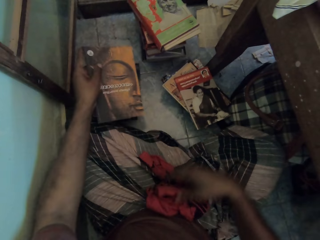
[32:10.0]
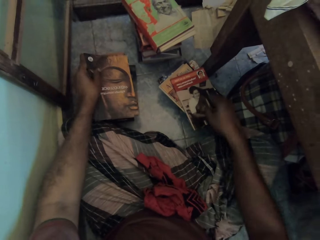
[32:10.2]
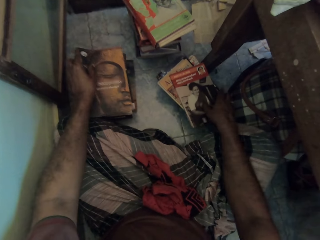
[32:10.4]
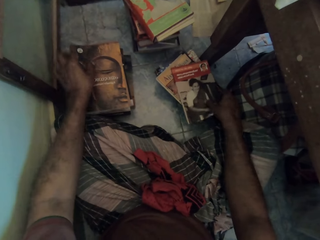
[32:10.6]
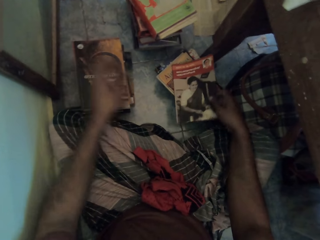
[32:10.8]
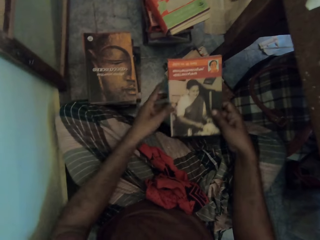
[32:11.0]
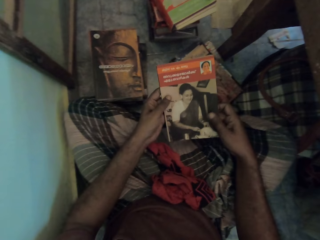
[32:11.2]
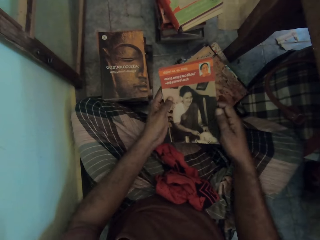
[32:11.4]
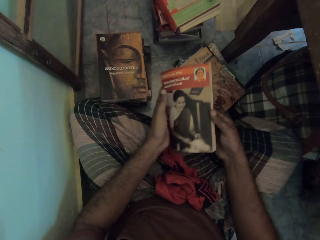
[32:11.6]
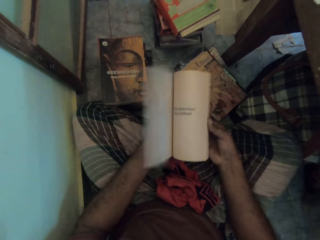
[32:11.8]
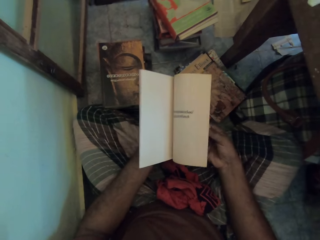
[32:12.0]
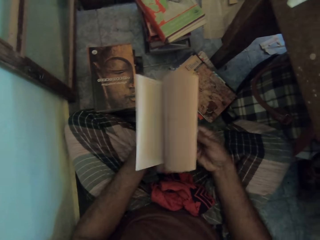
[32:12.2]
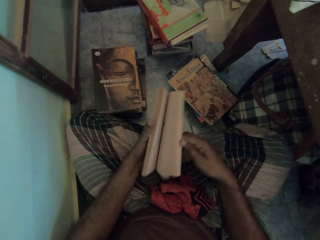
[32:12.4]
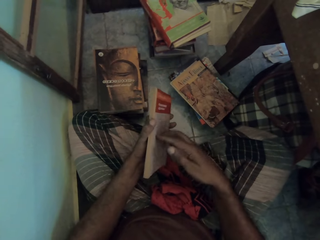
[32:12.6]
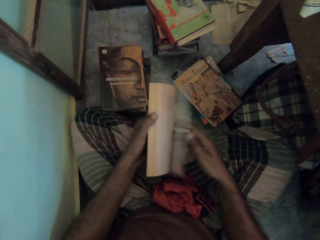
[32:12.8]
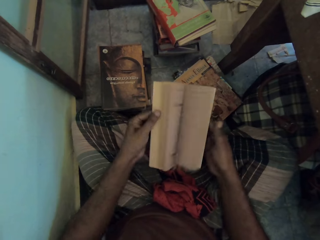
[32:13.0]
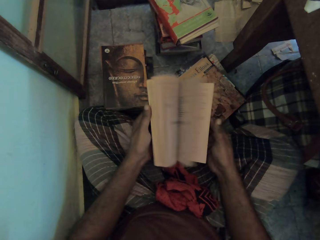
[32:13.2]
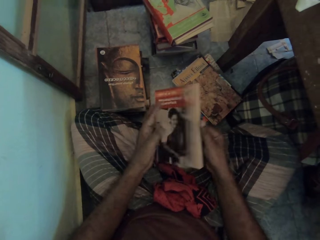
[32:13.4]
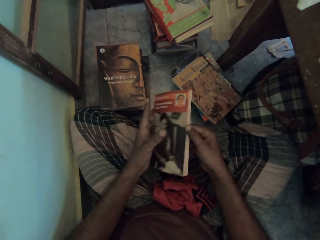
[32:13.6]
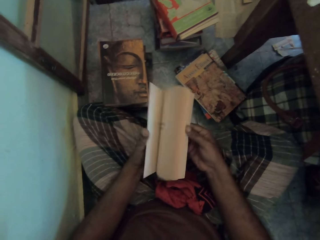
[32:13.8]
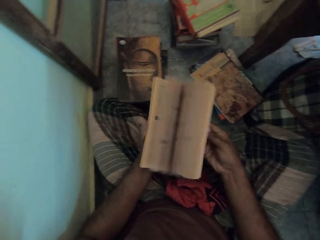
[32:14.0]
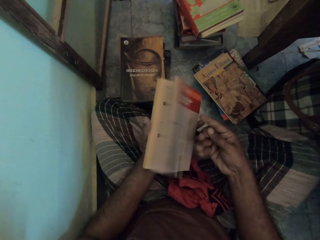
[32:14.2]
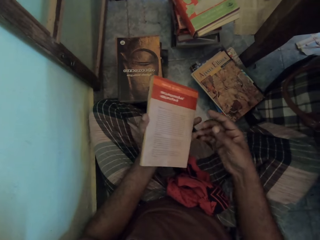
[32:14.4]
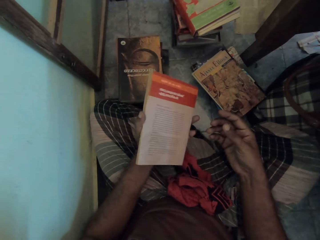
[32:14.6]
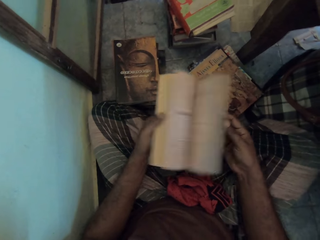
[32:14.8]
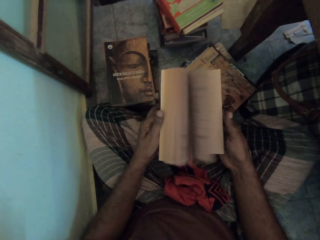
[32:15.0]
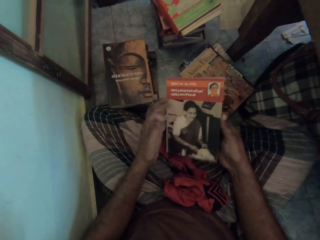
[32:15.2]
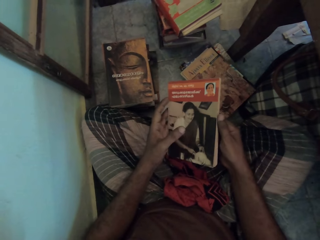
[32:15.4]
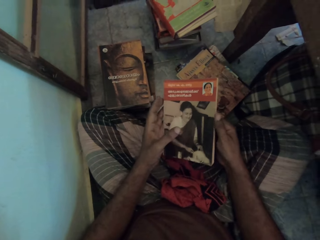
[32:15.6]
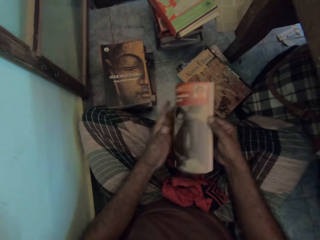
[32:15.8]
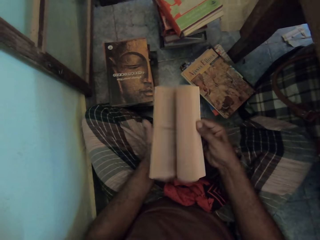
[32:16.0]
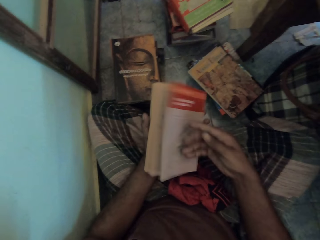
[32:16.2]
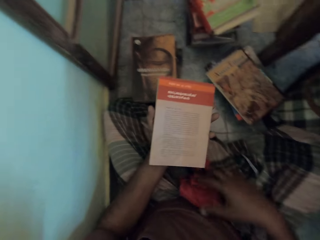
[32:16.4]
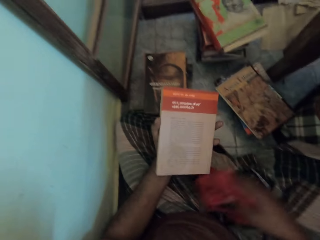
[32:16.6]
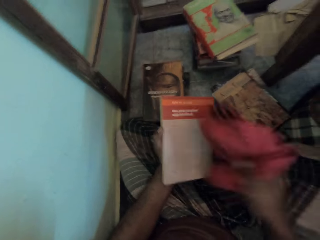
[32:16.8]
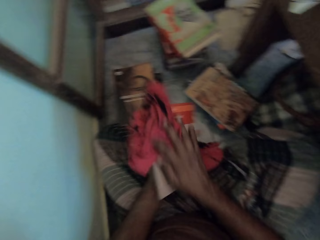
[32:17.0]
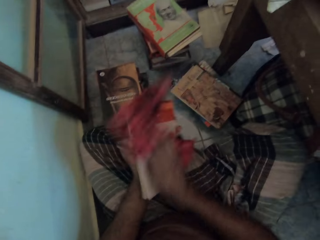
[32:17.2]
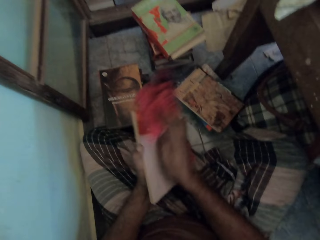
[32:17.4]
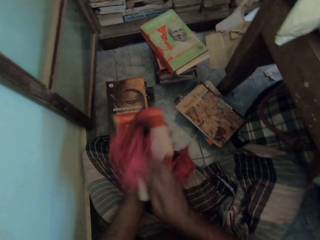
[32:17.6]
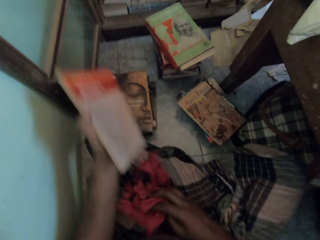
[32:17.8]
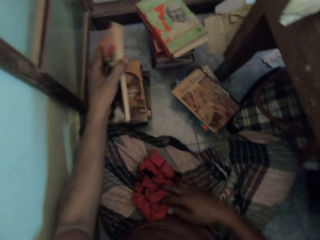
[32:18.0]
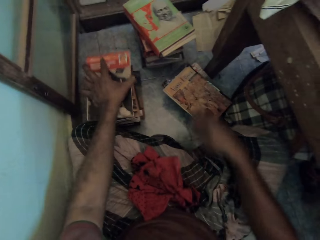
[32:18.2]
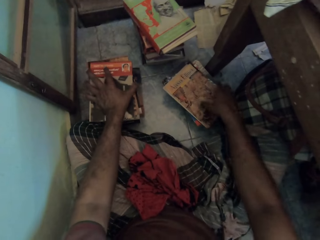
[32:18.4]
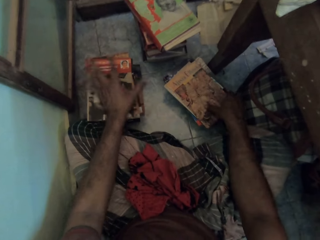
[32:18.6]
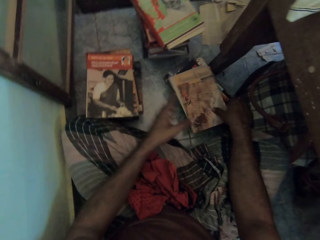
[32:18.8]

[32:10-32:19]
The camera wearer drops a piece of cloth. They drop a book on the heap of books on the floor. They pick up the book on the floor with the right hand and hold the book with both hands. They flip pages with the right hand. They flip pages with the left hand. They flip pages with the right hand. They flip pages with the left hand. They flip pages with the right hand. They pick up the piece of cloth with the right hand and wipe the book with the piece of cloth. They drop the piece of cloth. They drop the book on the heap of books on the floor.

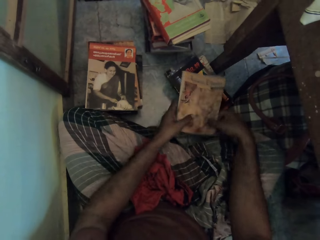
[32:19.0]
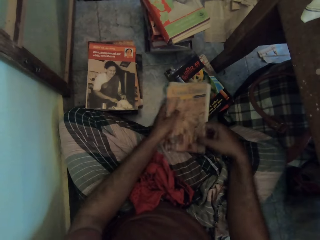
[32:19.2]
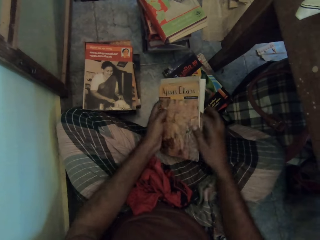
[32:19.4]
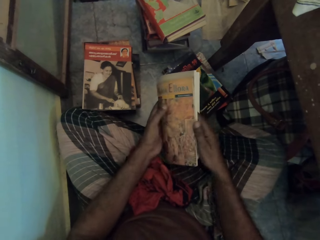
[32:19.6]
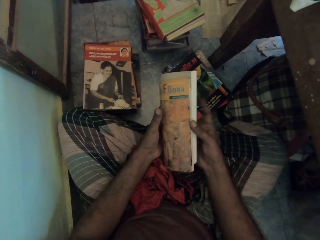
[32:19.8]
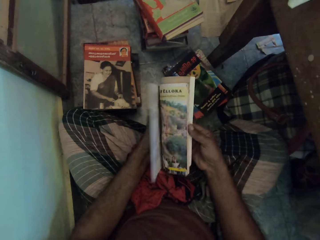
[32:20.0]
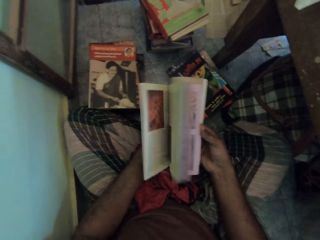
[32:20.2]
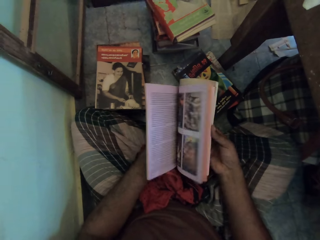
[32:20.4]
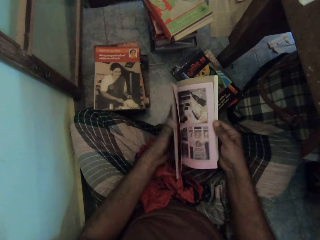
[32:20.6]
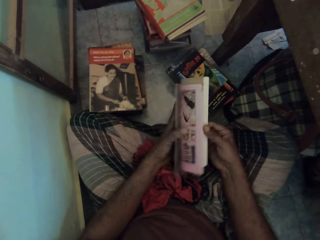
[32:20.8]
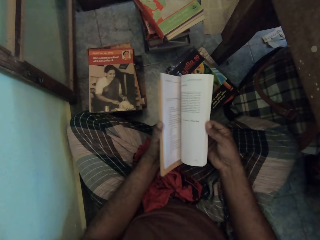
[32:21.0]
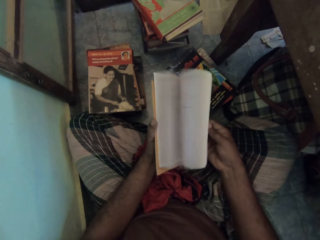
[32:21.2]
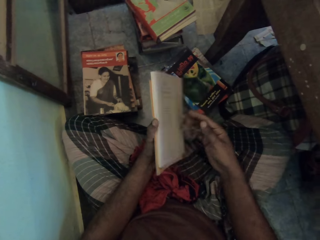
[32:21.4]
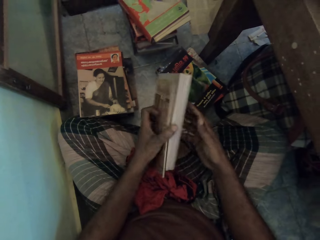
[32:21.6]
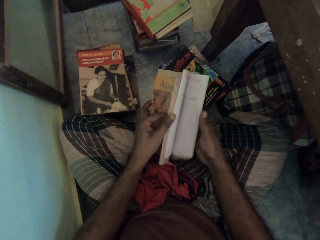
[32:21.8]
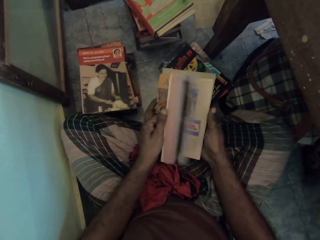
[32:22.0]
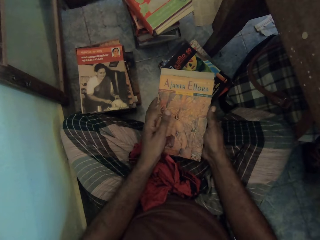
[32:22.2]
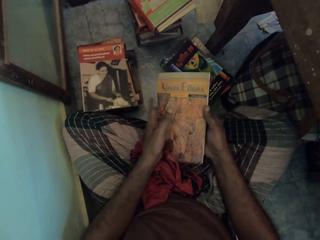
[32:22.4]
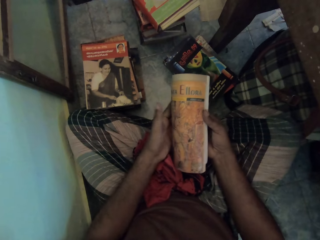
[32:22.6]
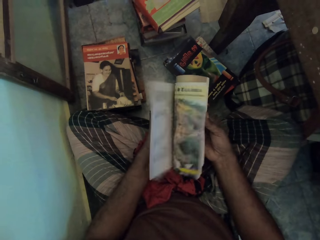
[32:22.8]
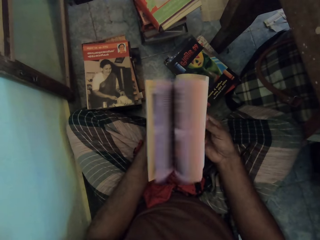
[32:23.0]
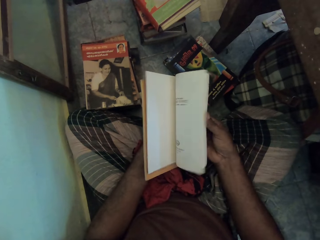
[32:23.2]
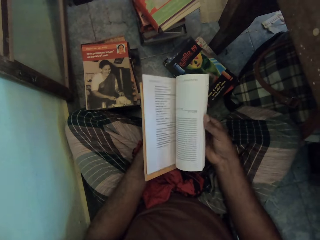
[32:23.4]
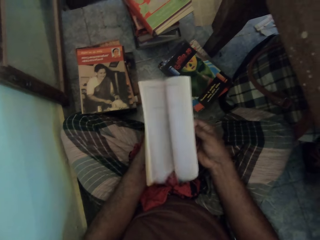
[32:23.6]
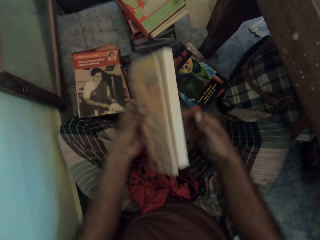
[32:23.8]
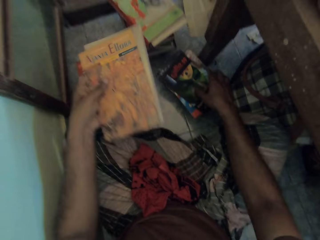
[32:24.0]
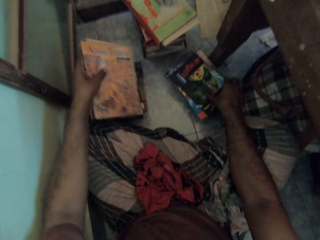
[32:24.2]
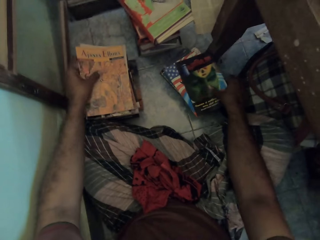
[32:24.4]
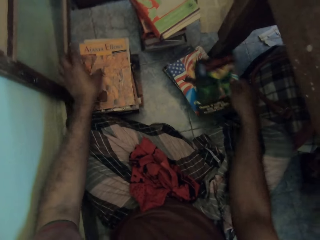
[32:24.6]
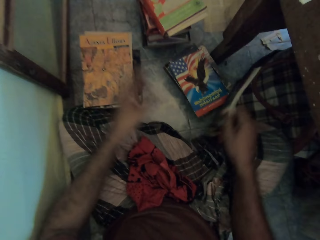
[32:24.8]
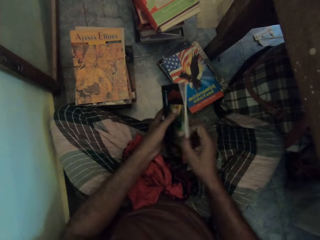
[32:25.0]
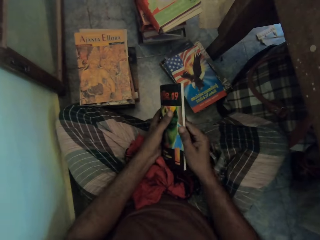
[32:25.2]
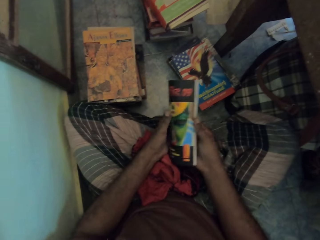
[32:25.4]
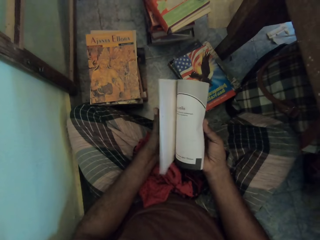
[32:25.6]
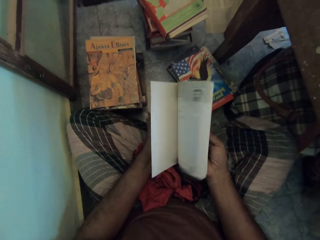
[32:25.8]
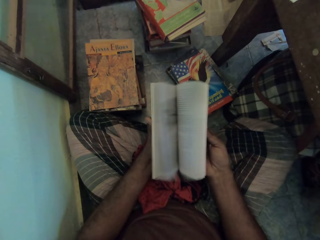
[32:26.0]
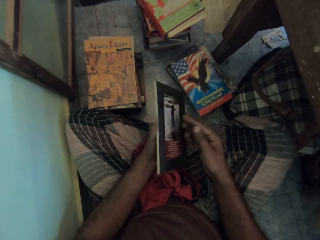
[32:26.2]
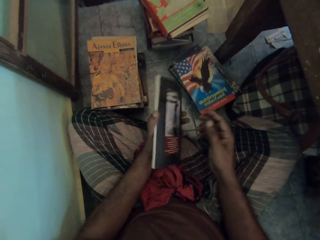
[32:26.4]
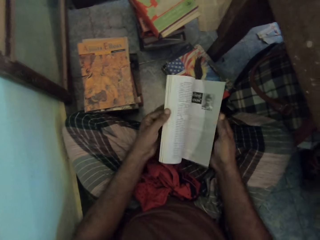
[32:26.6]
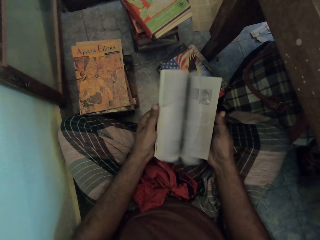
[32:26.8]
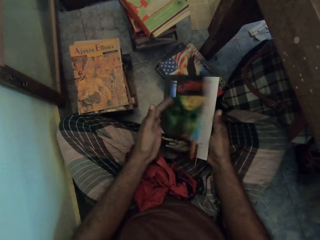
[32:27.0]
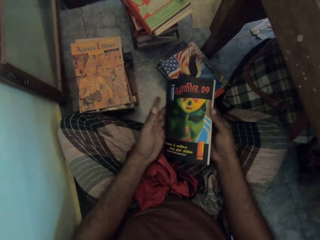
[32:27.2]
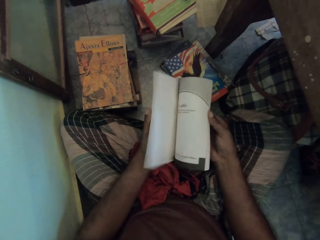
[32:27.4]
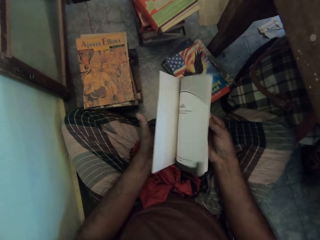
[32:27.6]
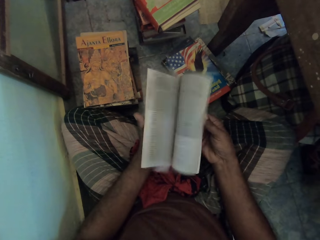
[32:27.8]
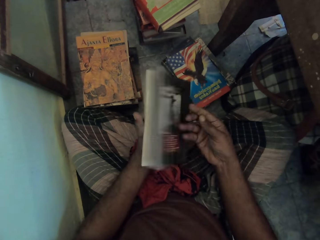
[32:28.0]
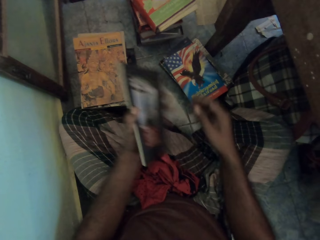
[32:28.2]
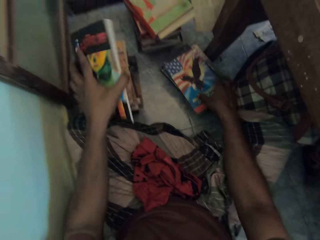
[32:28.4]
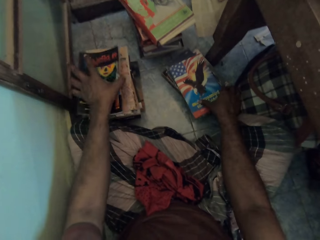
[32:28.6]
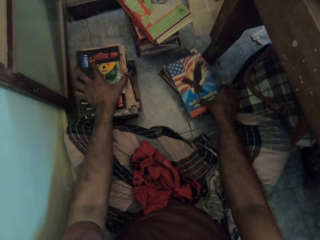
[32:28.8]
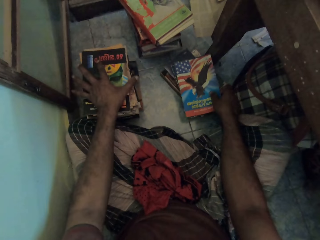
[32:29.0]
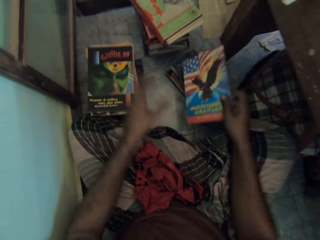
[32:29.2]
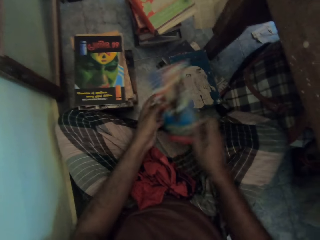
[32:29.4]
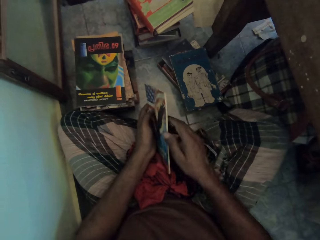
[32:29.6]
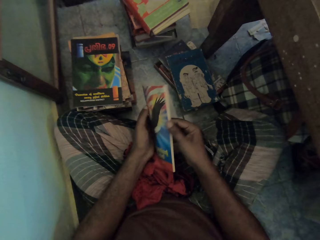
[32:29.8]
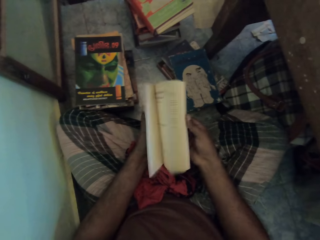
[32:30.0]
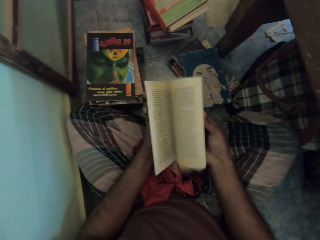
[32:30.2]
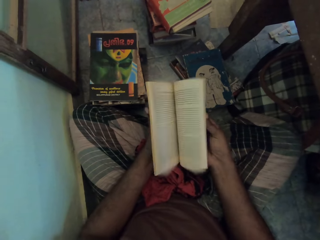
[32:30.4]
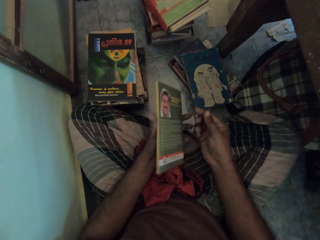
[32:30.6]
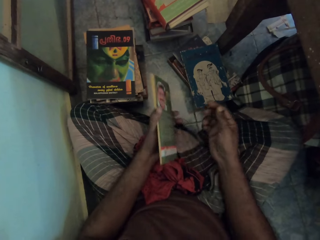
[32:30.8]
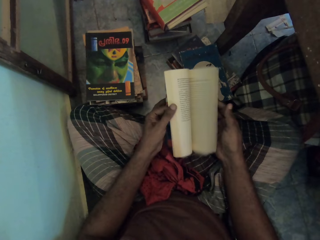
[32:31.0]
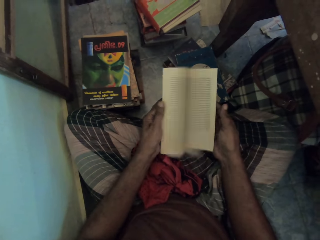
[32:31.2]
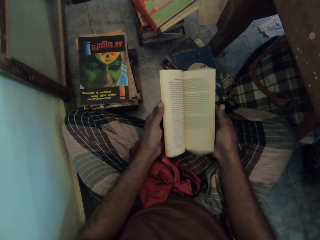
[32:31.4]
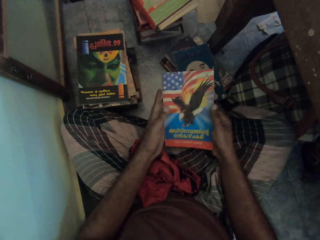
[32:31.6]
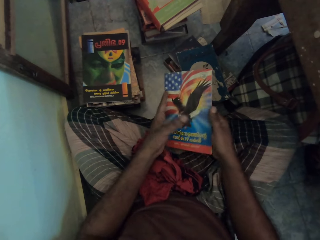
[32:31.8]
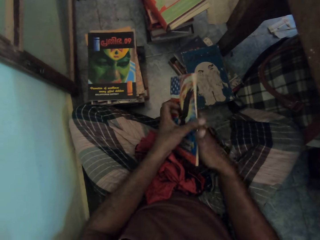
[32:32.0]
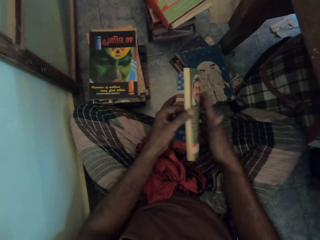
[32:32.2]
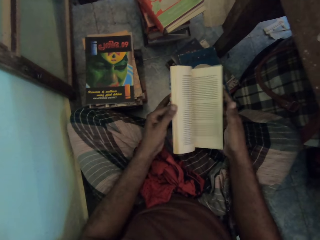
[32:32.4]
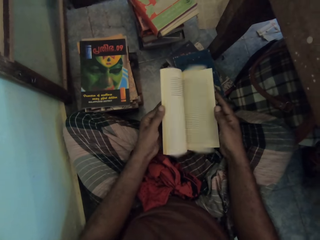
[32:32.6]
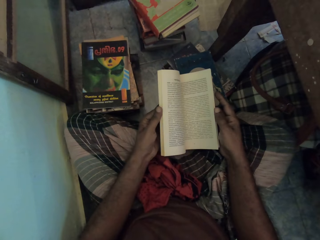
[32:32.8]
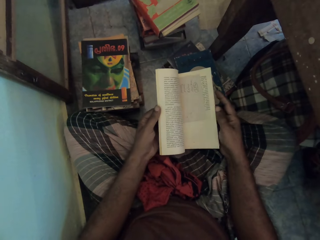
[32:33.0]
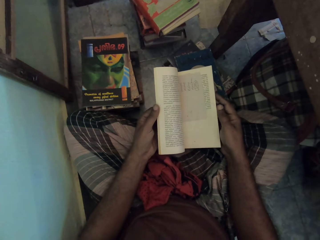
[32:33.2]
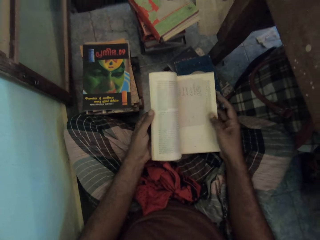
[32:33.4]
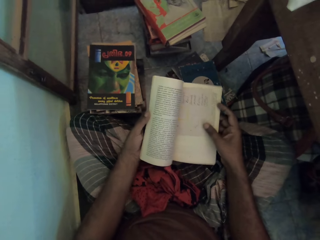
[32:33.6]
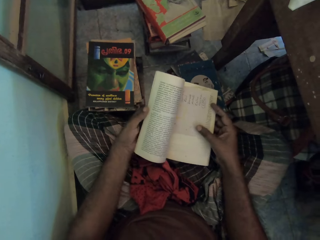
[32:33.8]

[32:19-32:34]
The camera wearer picks up a book on the floor with the right hand and holds the book with both hands. They flip pages with the right hand. They flip pages with the left hand. They flip pages with the right hand. They drop the book on the heap of books on the floor. They pick up the book on the floor with the right hand and hold the book with both hands. They flip pages with the right hand. They flip pages with the left hand. They flip pages with the right hand. They drop the book on the heap of books on the floor. They pick up the book on the floor with the right hand and hold the book with both hands. They flip pages with the right hand. They flip pages with the left hand.
